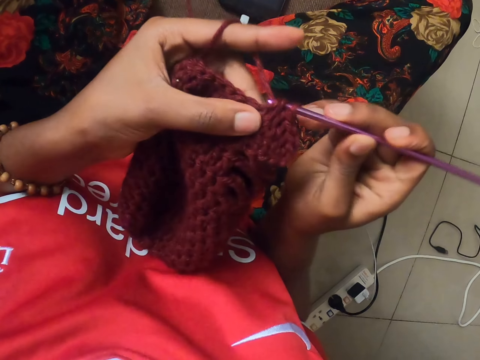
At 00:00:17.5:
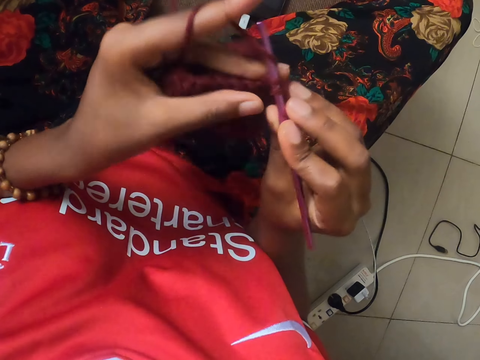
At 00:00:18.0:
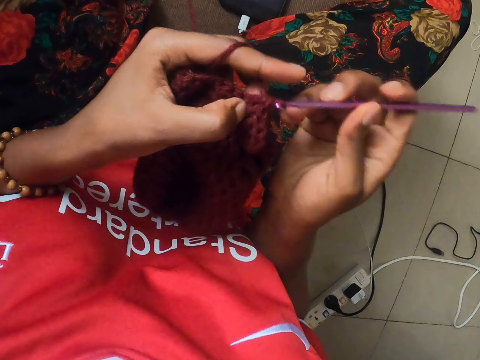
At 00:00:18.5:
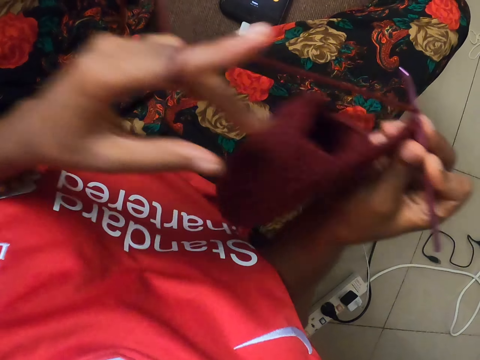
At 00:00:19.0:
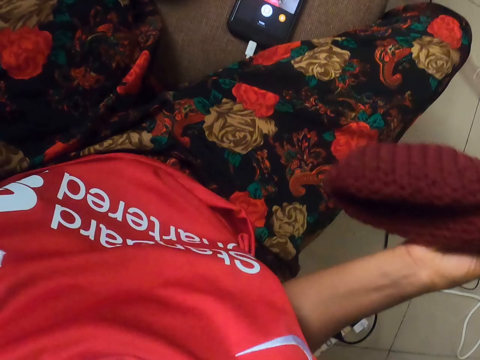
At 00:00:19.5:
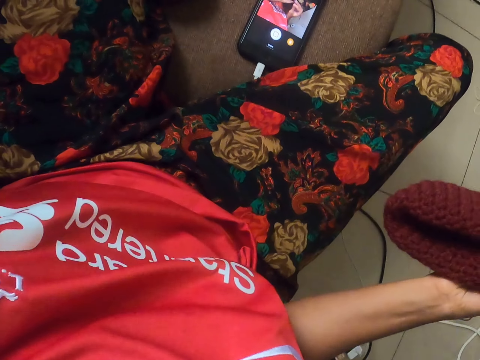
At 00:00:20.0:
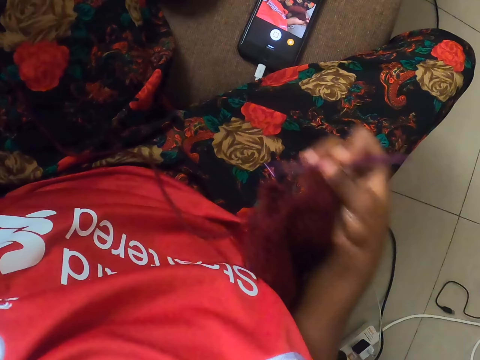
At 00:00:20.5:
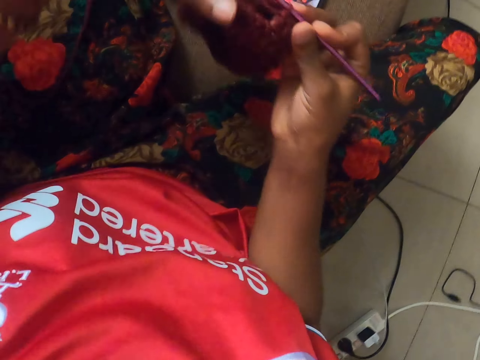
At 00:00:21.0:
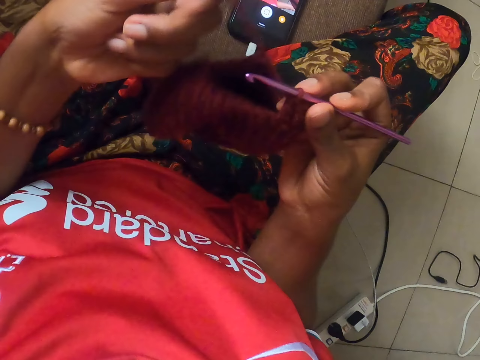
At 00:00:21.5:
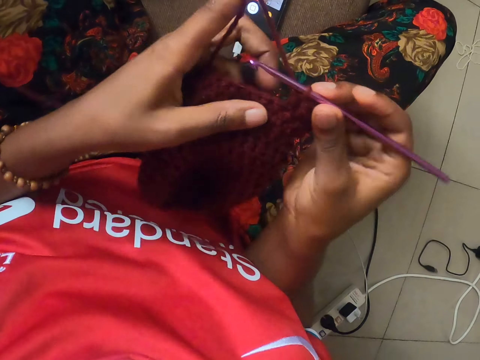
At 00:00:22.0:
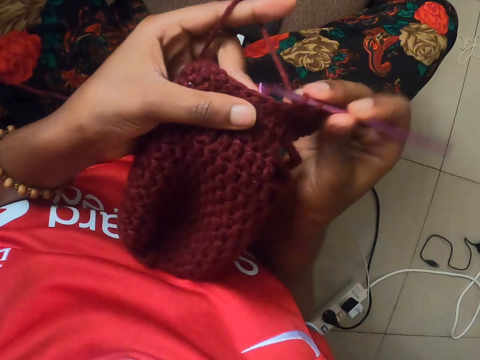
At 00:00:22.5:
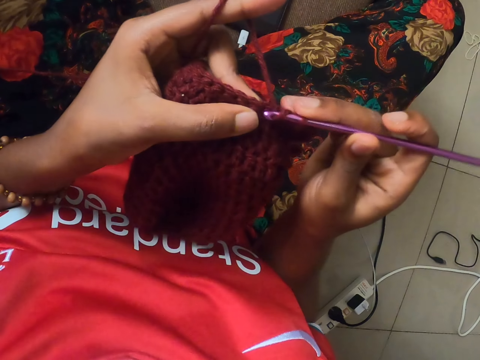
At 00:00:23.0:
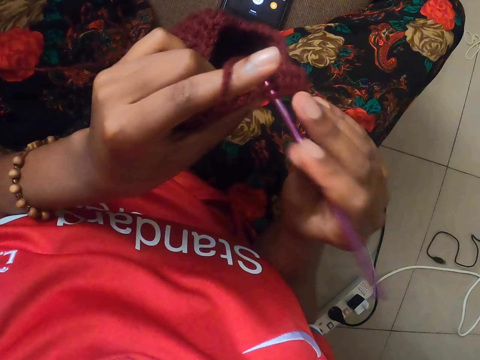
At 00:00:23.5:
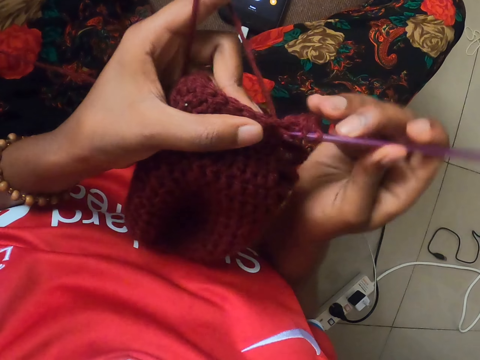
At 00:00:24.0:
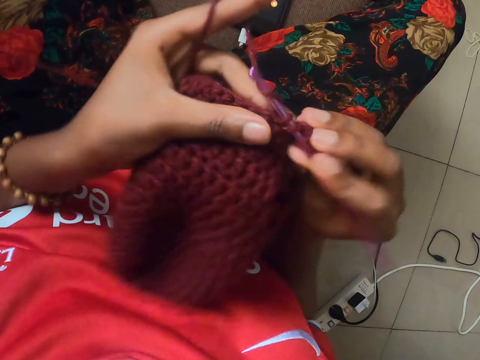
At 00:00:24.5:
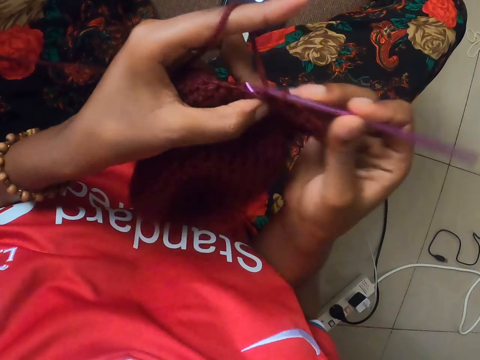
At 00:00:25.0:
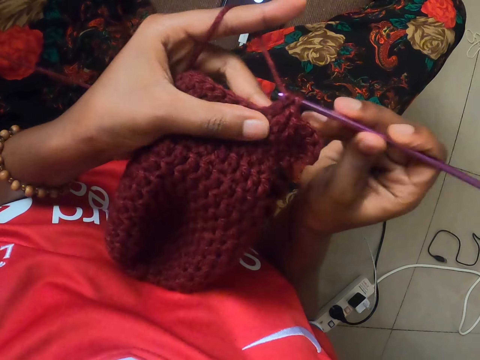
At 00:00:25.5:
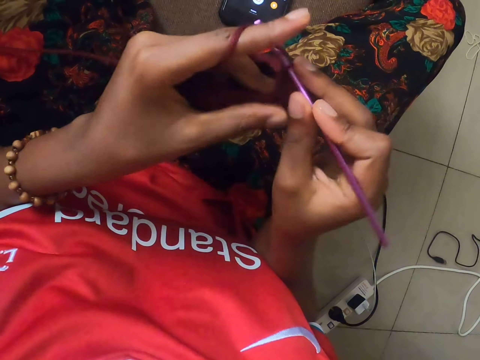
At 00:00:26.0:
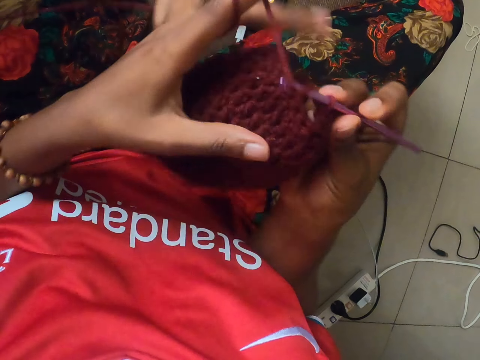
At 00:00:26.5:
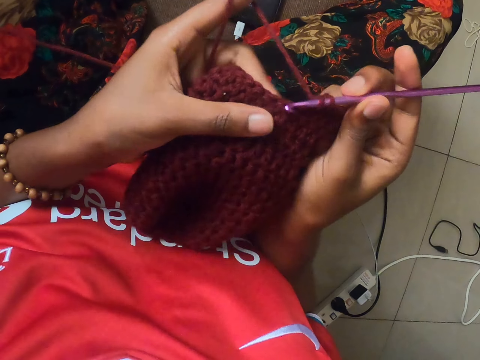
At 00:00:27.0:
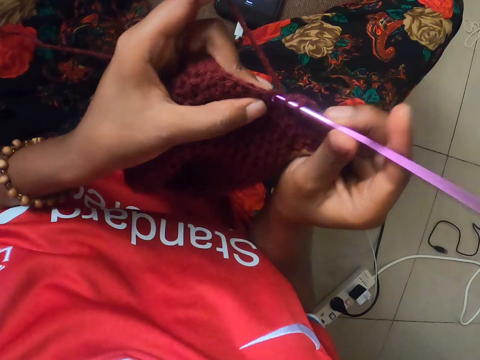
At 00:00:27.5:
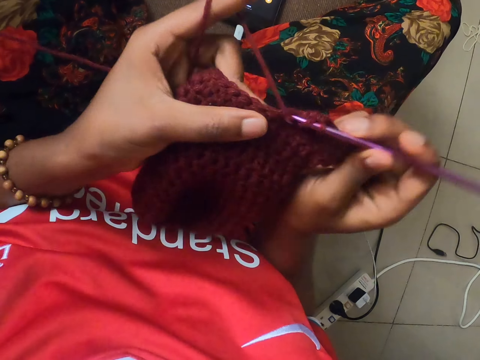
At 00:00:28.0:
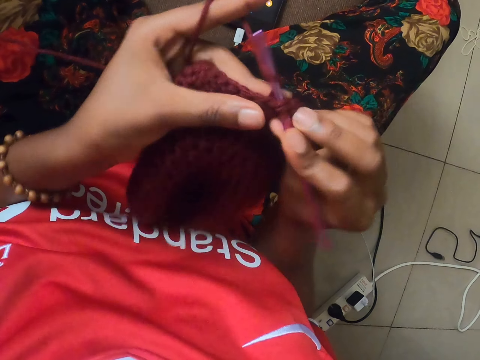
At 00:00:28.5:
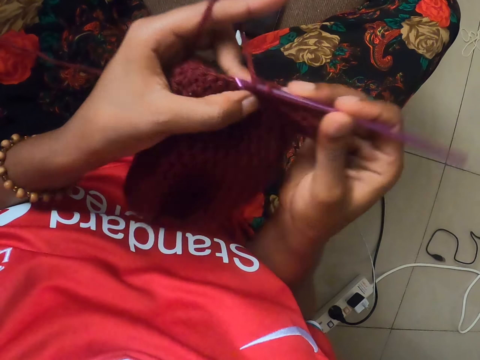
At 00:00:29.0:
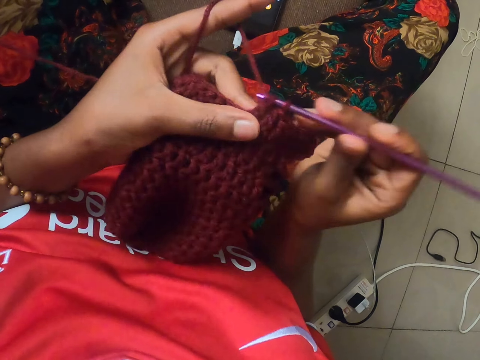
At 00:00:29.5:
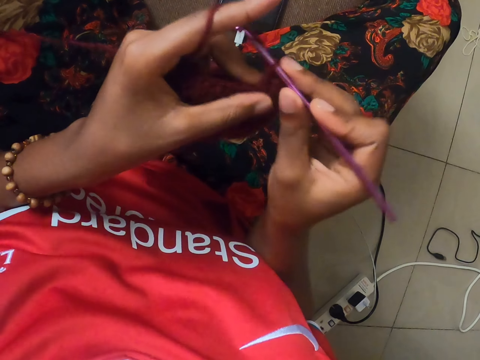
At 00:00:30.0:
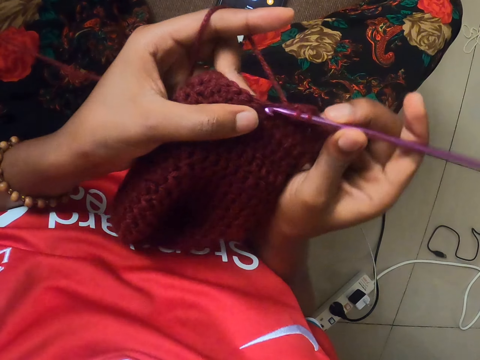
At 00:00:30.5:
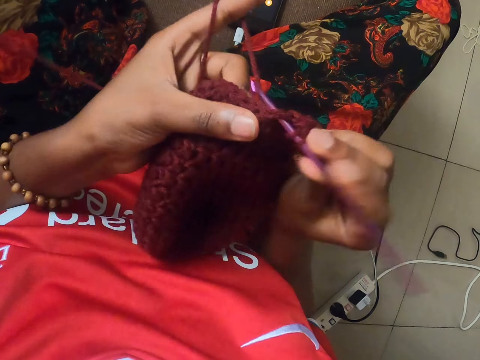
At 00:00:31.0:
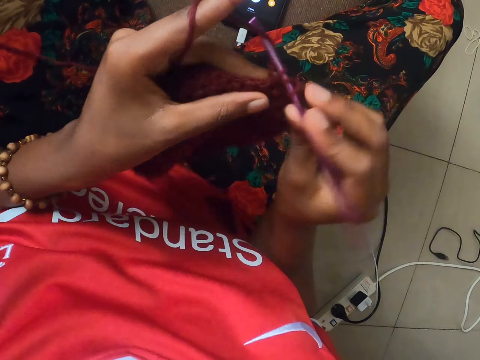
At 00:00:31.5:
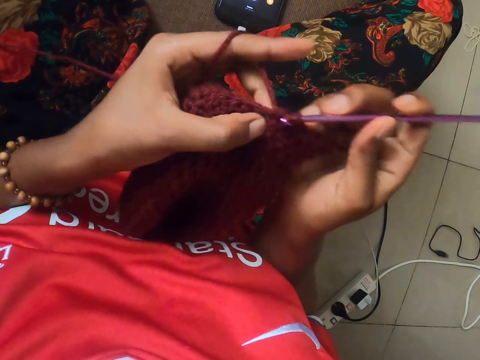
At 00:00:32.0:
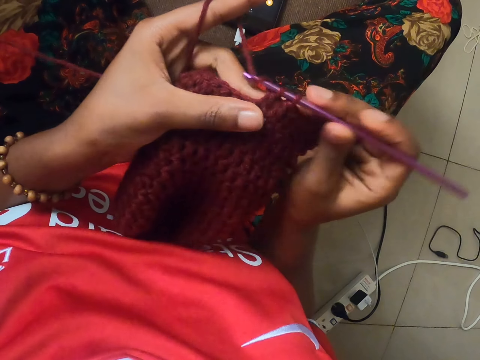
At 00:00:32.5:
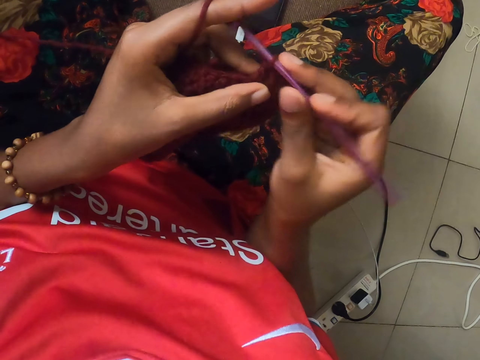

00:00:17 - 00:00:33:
The camera wearer straightens out the strand of wool or thread with her left hand. She rolls the strand of wool on the index finger of her left hand. She crochets the strand of wool into the crocheted pattern or garment with the crochet hook in her right hand. She stretches the thread. She sews the garment.

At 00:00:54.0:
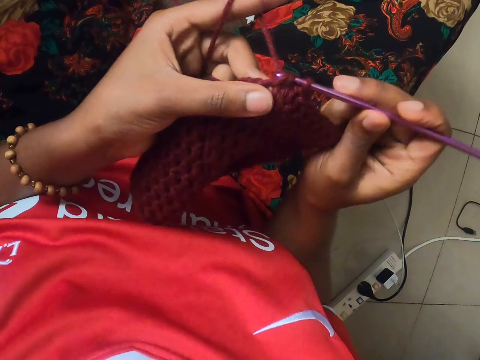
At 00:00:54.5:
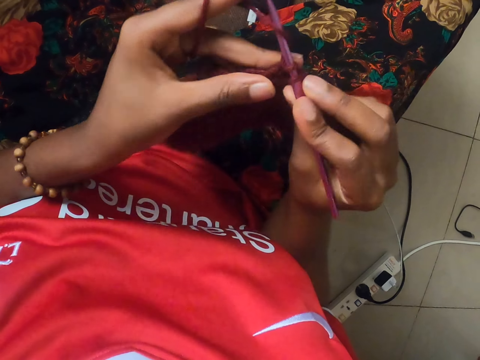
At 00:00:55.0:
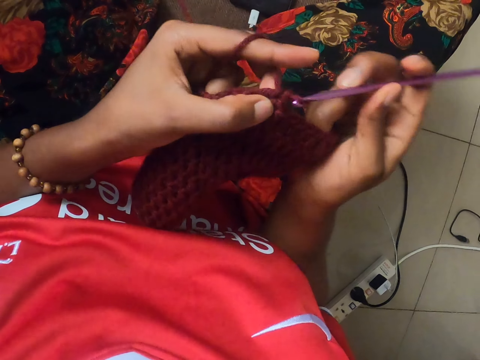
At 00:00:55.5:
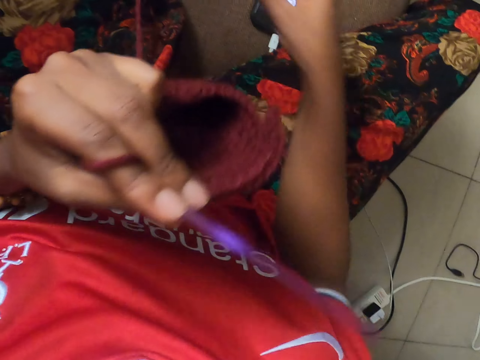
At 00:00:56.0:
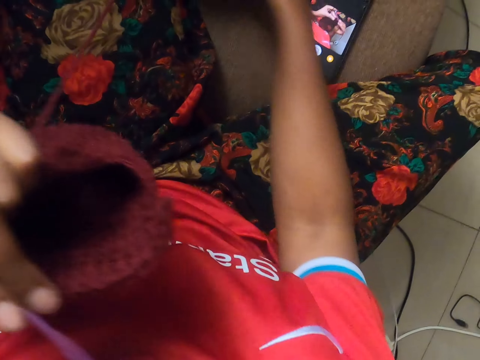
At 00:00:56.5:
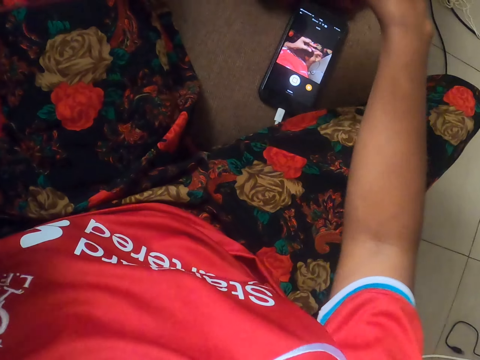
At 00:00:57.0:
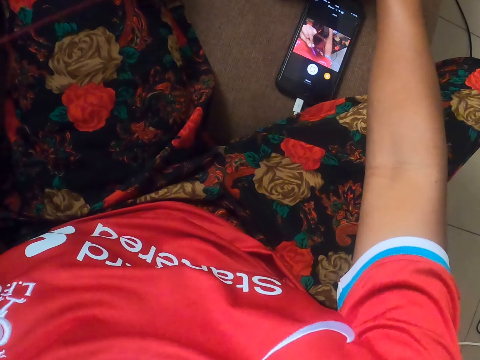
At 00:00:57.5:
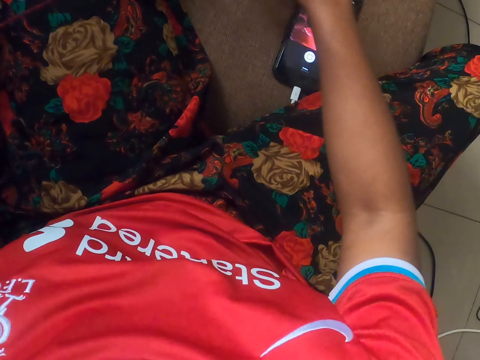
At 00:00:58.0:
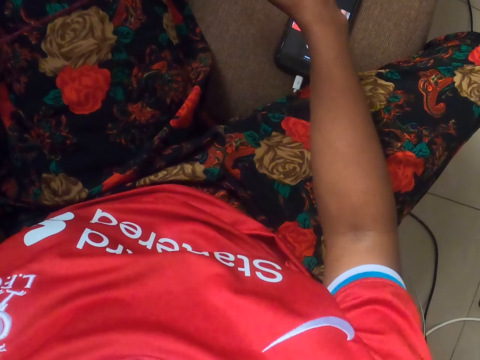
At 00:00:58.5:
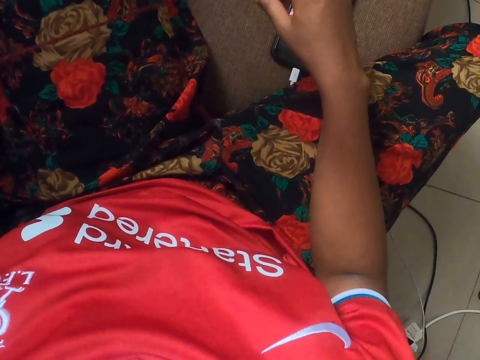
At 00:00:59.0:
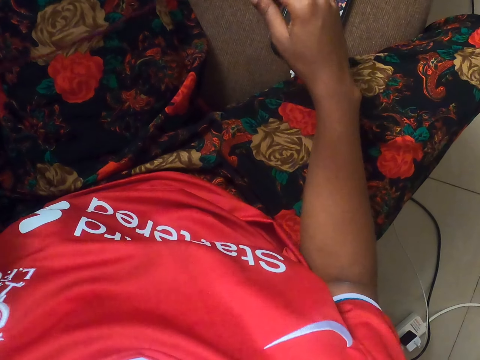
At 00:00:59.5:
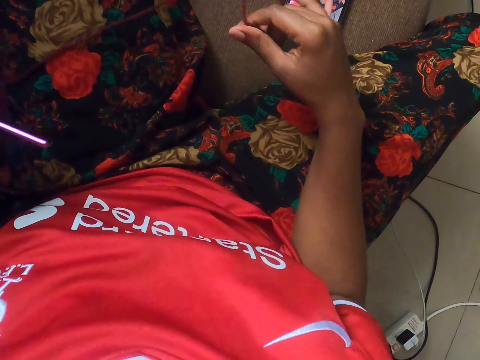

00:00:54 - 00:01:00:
The camera wearer holds the crochet hook with her right hand. She adjusts a yarn of wool from the floor with her right hand. She moves the garment. She pulls out the strand of wool with her right hand.

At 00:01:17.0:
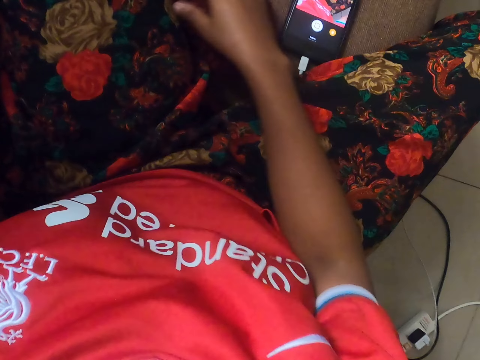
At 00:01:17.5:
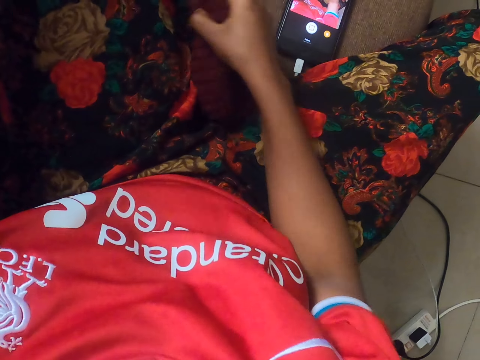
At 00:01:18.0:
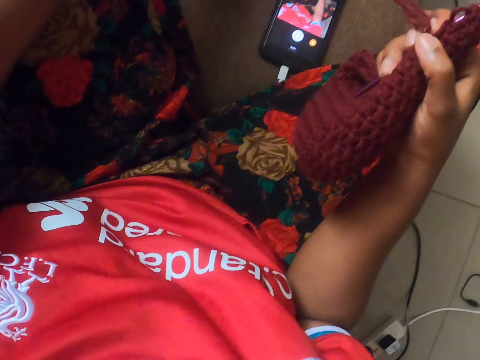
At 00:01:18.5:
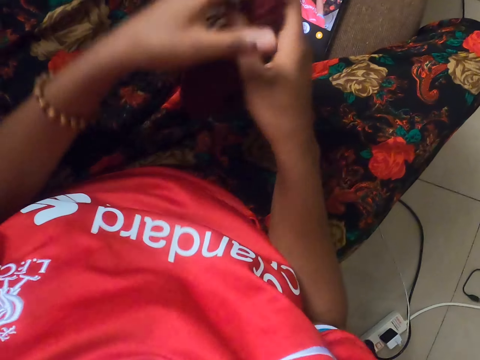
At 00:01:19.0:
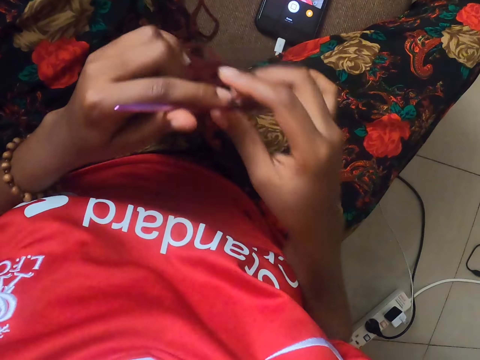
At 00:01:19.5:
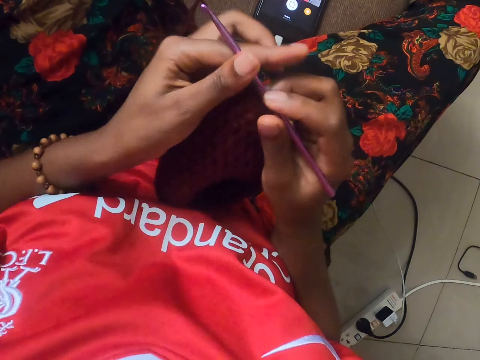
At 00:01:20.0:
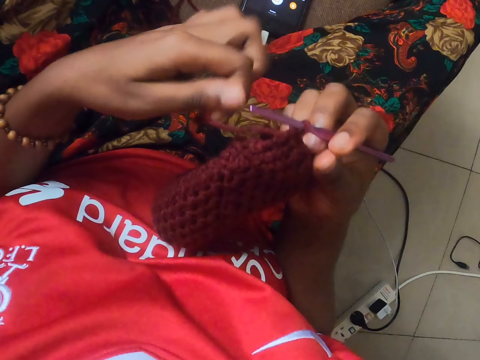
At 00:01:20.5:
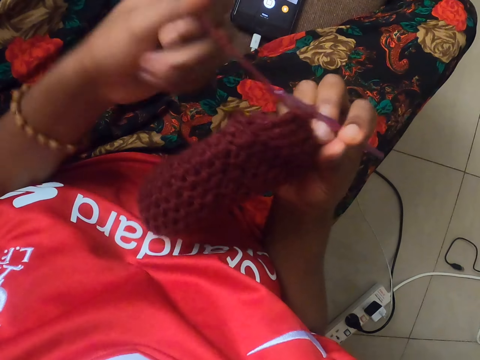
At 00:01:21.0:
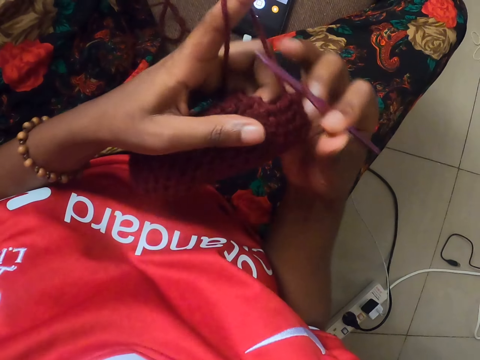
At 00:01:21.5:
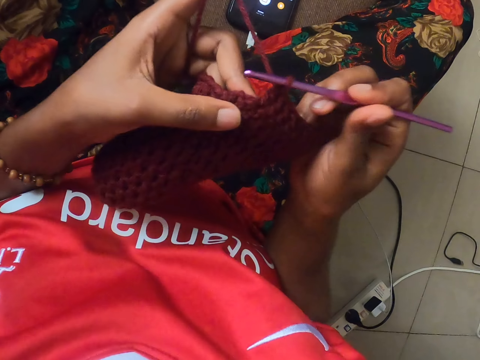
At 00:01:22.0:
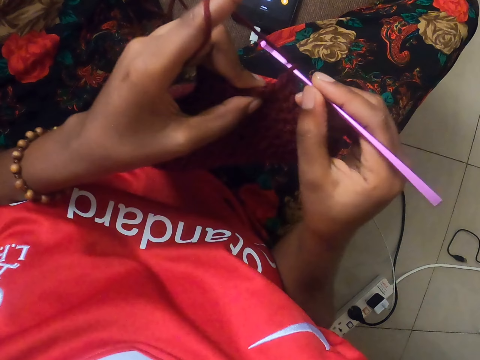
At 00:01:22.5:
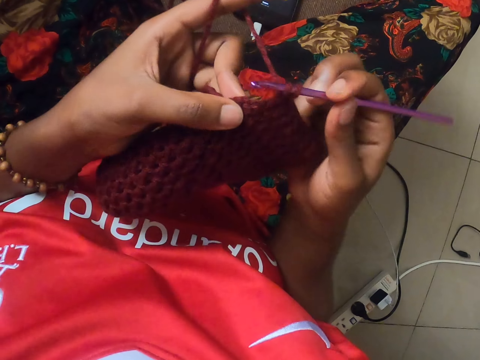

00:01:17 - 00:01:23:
The camera wearer picks the crocheted pattern and the crochet hook from the floor with her right hand. She holds the crocheted pattern and the crochet hook in both hands. She holds the crochet hook and the crochet pattern with her right hand. She rolls the strand of wool on the index finger of her left hand. She crochets the strand of wool into the crocheted pattern with the crochet hook in her right hand.
